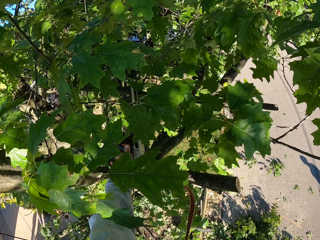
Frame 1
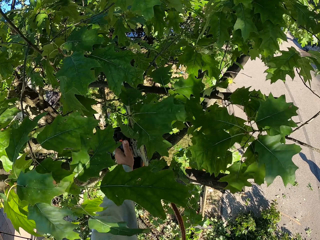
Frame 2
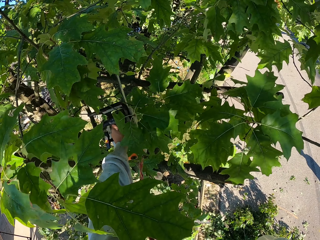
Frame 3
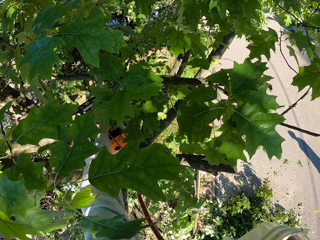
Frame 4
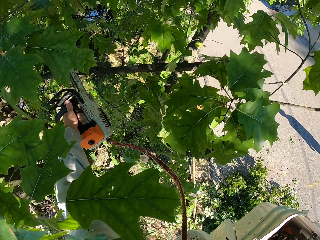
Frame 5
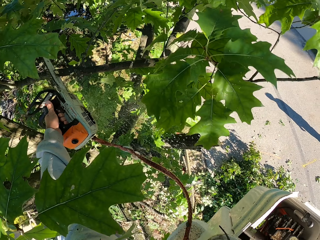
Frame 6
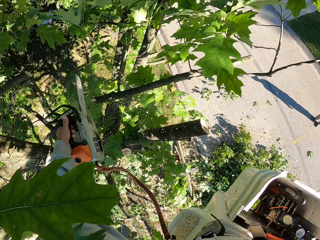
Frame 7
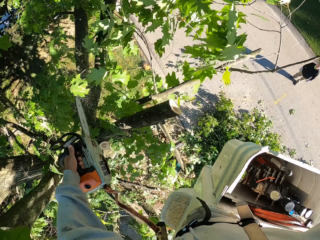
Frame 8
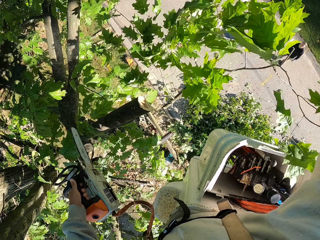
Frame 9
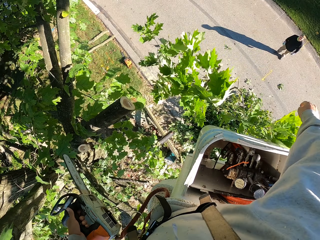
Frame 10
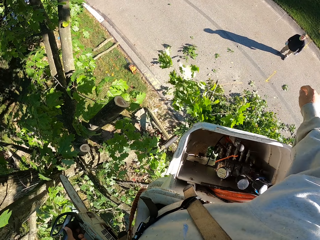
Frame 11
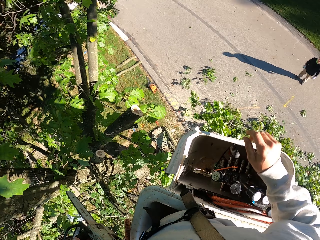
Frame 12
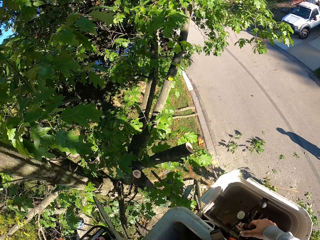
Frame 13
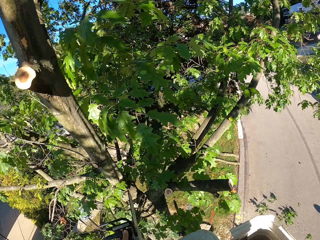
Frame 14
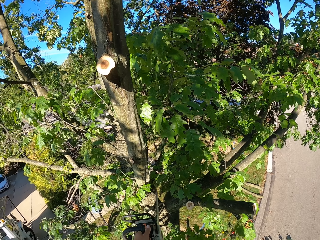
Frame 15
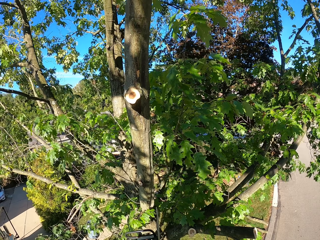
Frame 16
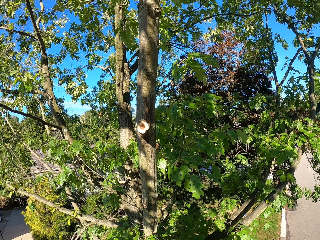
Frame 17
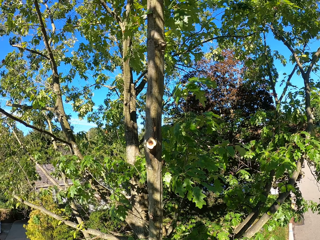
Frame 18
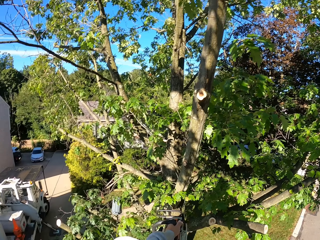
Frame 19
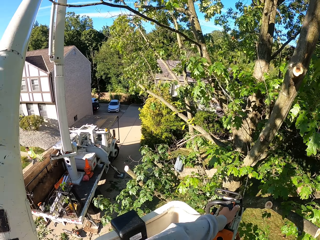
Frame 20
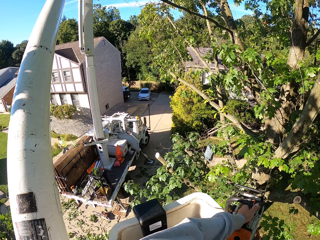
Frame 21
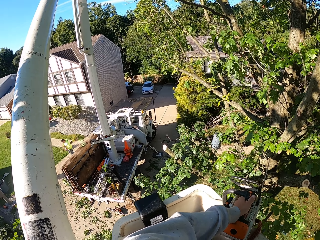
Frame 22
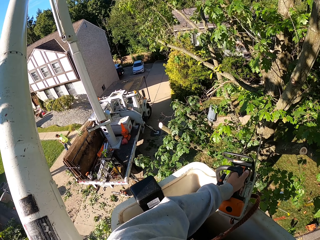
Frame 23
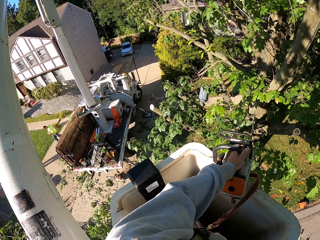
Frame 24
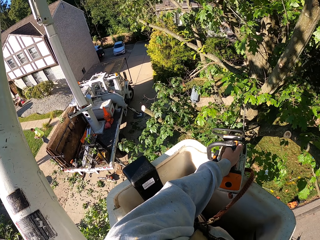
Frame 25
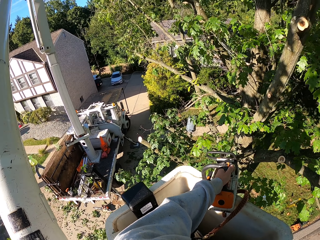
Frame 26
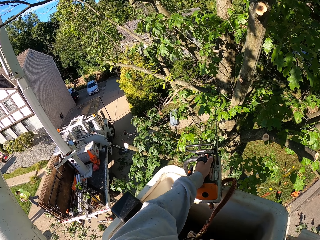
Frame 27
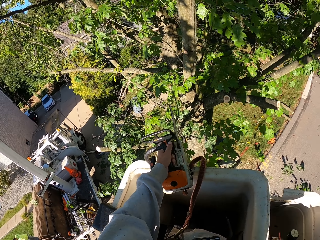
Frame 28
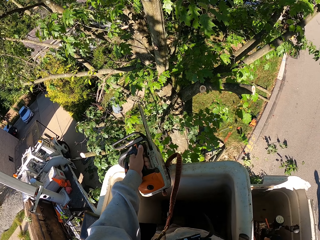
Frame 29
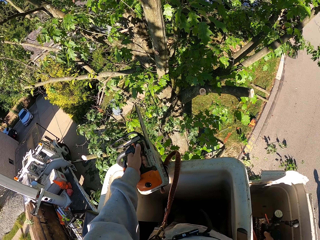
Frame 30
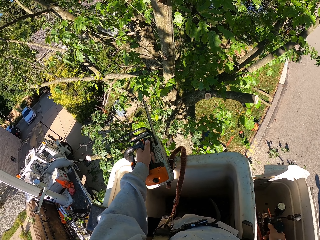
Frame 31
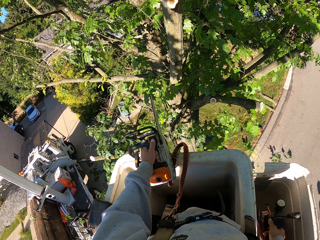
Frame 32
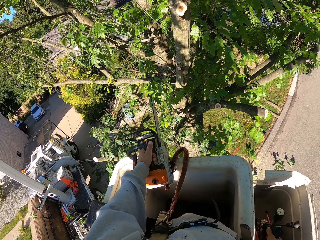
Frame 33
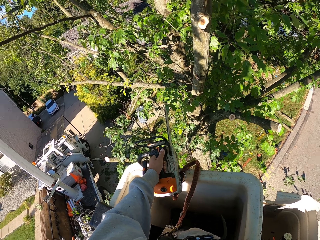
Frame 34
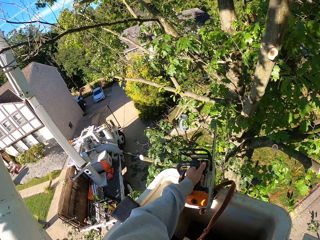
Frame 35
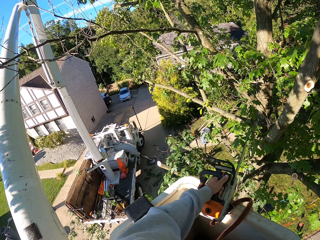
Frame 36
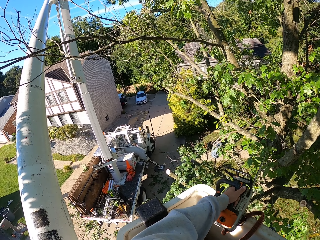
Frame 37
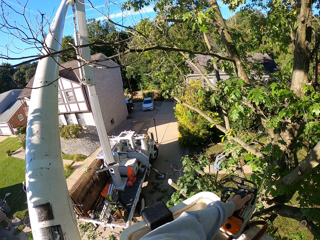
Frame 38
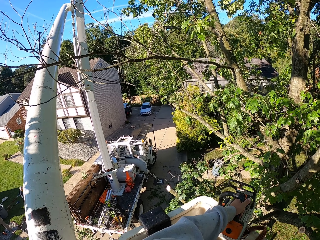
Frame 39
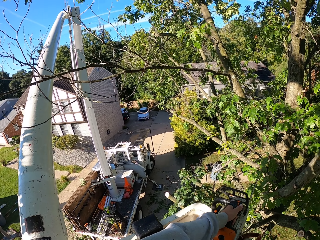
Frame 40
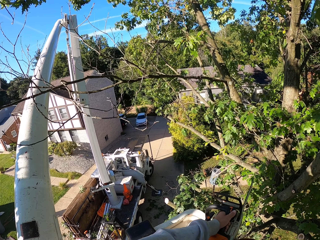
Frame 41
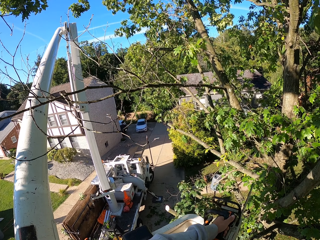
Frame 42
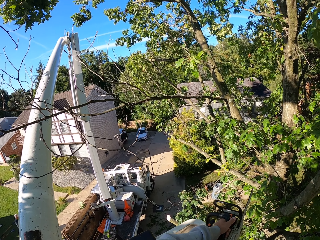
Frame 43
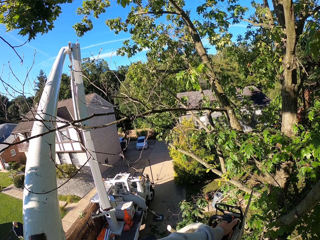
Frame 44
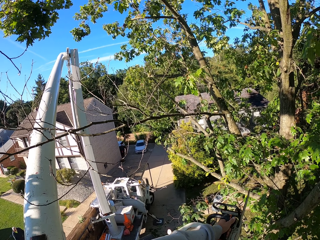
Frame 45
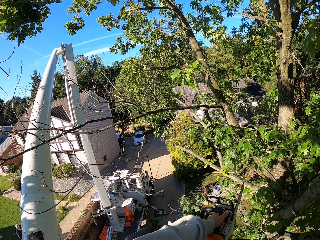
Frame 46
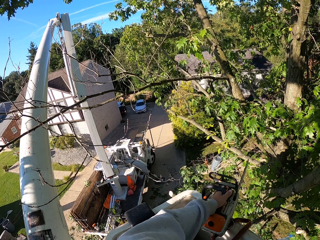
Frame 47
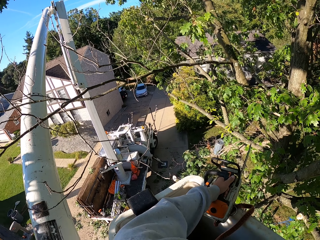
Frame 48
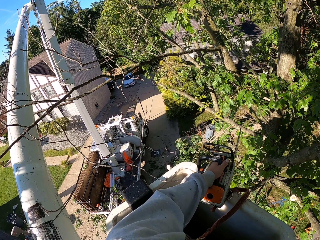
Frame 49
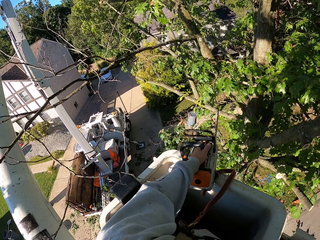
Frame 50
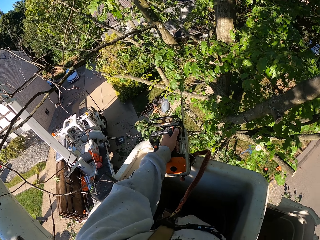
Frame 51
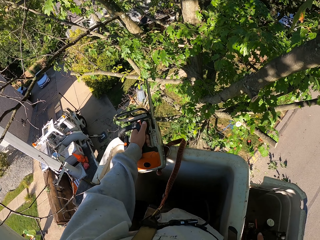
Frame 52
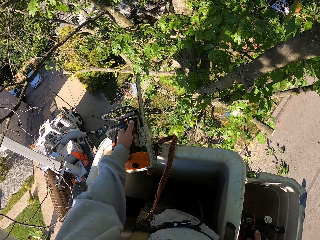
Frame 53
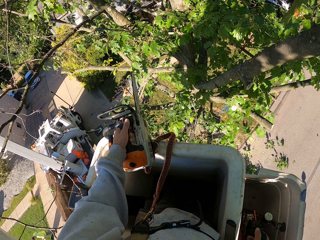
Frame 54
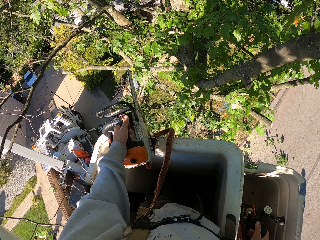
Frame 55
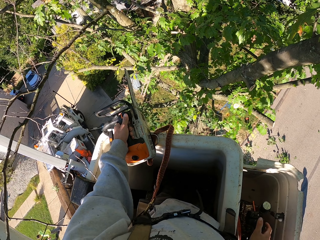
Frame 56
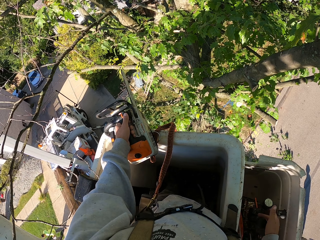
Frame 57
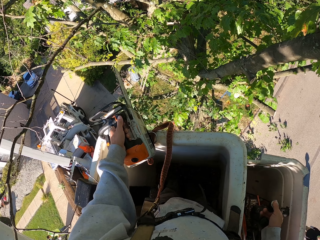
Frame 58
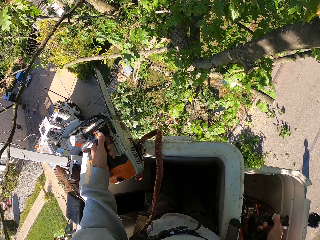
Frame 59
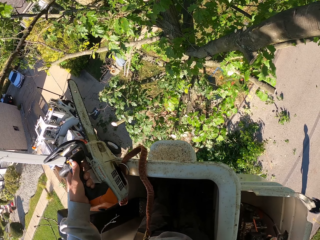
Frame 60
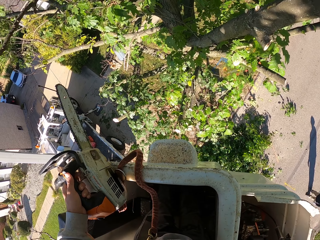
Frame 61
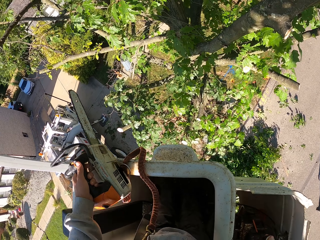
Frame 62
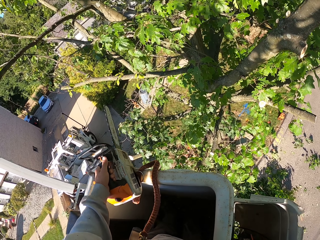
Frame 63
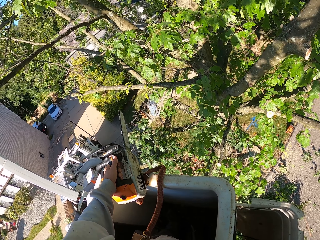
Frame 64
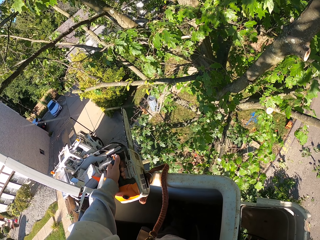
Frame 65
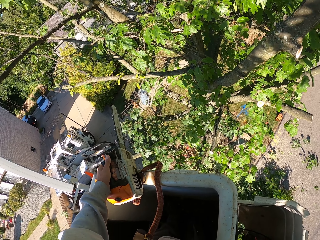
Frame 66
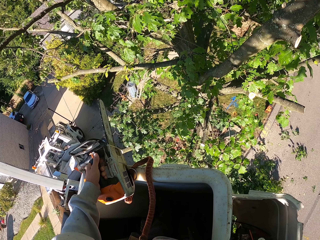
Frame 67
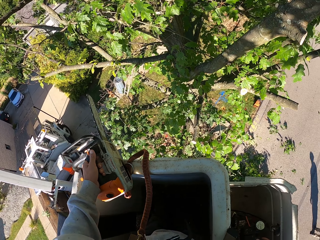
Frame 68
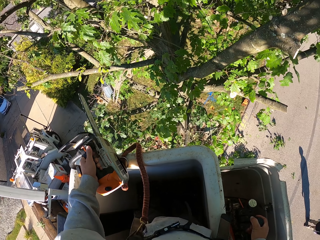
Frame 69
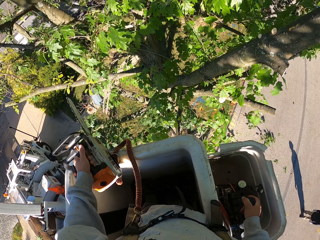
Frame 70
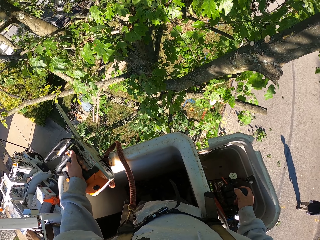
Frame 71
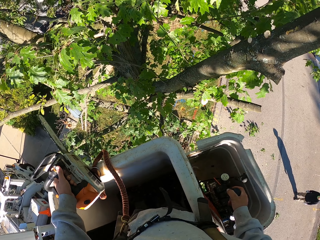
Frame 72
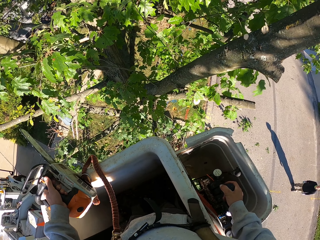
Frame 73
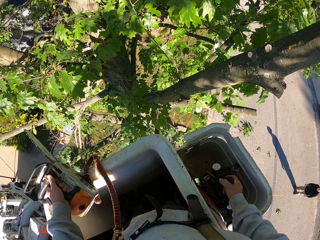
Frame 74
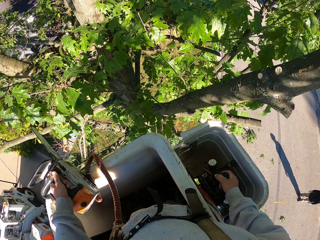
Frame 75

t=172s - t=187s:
The camera wearer cuts the tree branch with the chainsaw in his left hand. He drops the tree branch on the ground with his right hand. He grabs the hydraulic control on the boom lift with his right hand. He controls the lift.

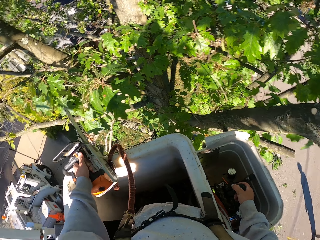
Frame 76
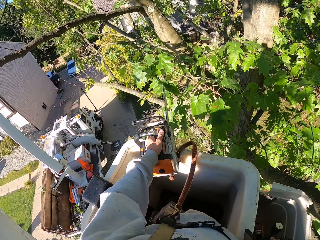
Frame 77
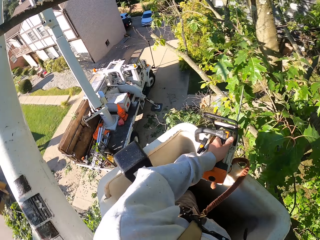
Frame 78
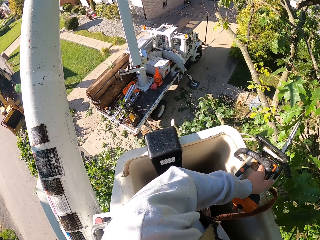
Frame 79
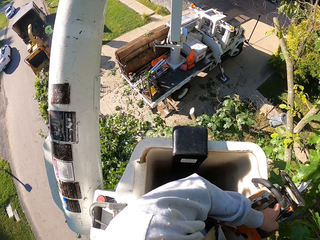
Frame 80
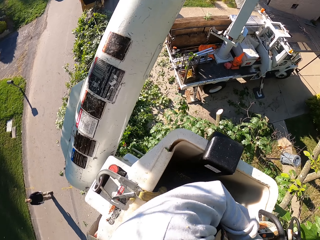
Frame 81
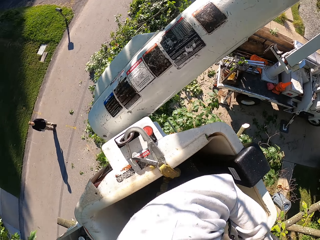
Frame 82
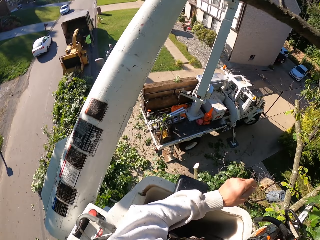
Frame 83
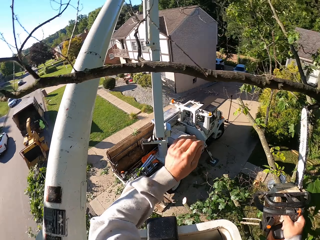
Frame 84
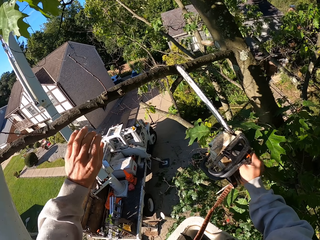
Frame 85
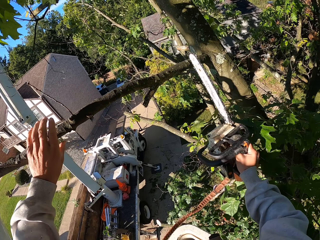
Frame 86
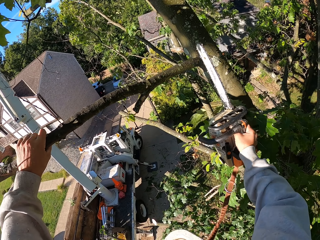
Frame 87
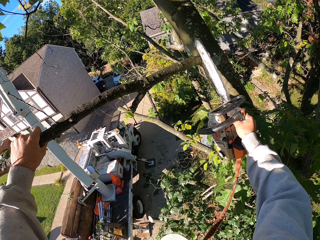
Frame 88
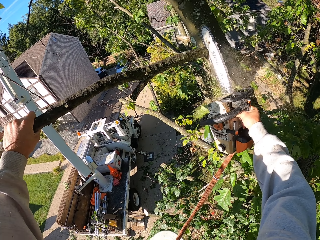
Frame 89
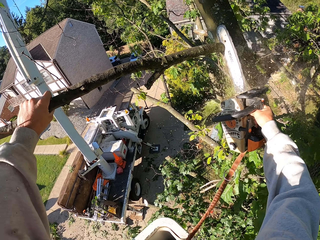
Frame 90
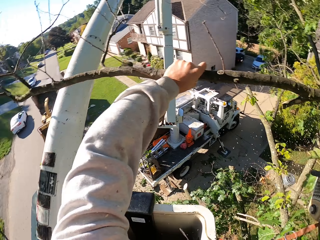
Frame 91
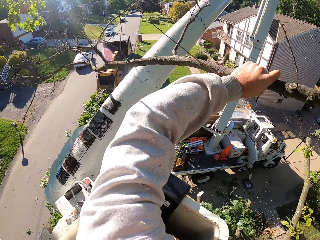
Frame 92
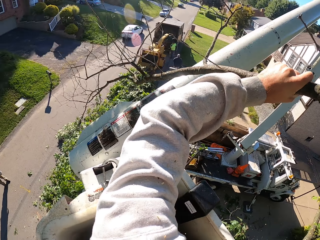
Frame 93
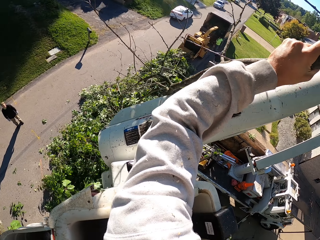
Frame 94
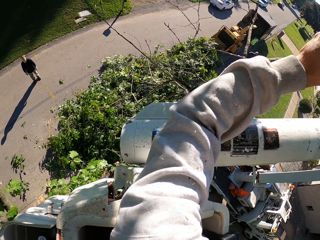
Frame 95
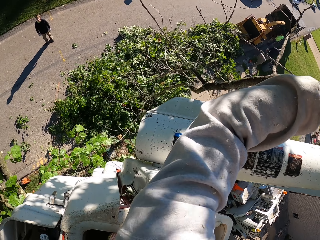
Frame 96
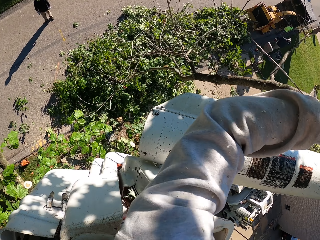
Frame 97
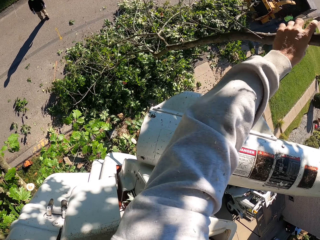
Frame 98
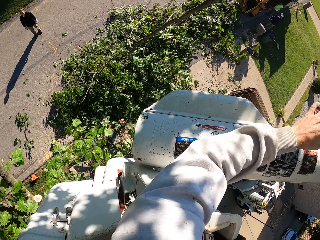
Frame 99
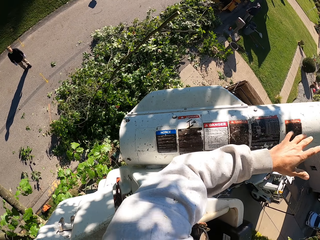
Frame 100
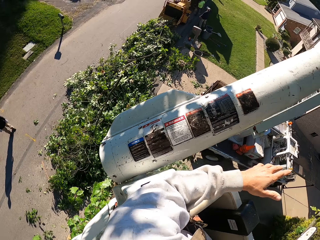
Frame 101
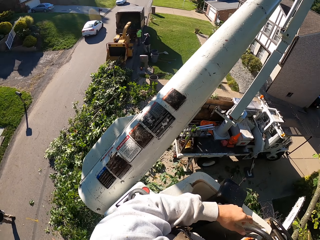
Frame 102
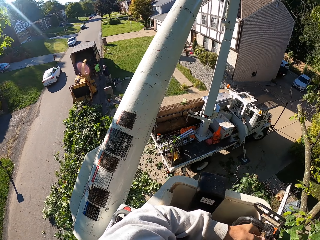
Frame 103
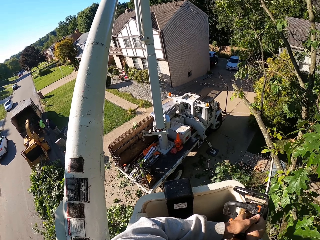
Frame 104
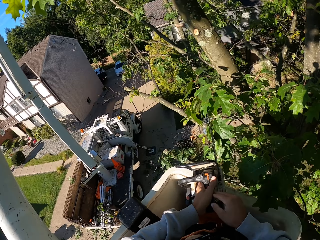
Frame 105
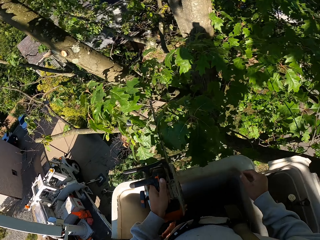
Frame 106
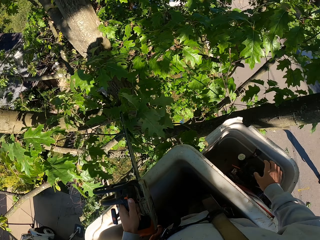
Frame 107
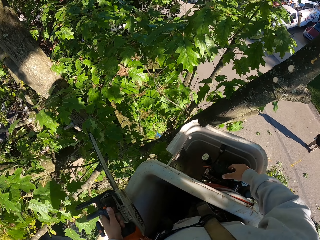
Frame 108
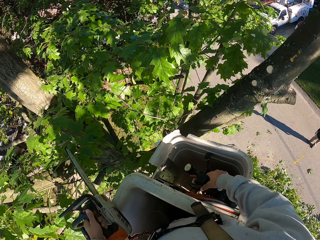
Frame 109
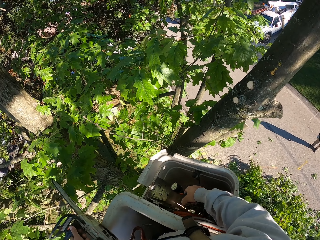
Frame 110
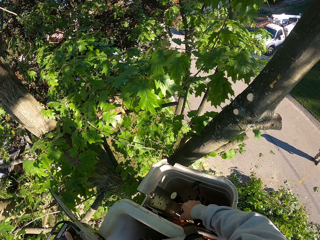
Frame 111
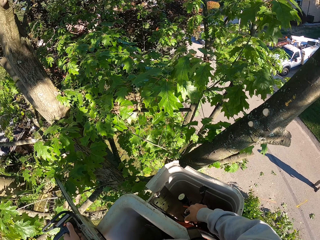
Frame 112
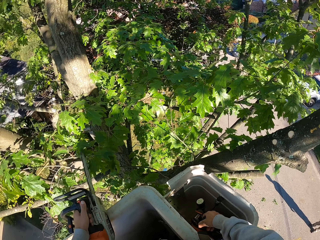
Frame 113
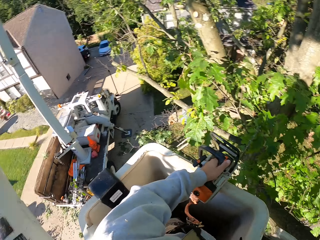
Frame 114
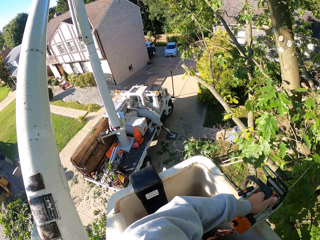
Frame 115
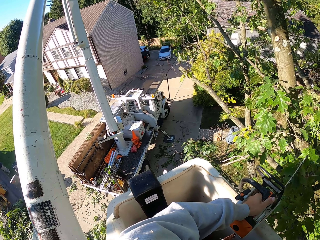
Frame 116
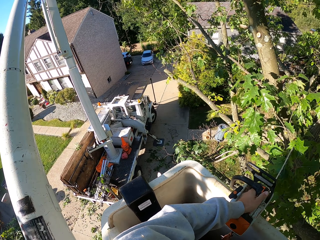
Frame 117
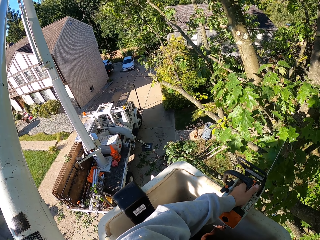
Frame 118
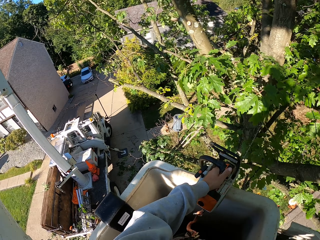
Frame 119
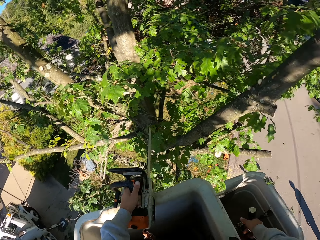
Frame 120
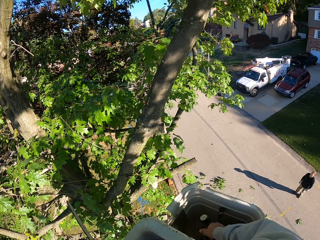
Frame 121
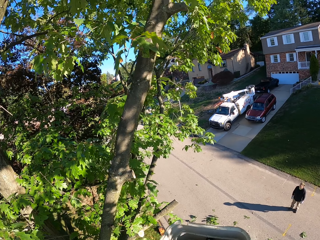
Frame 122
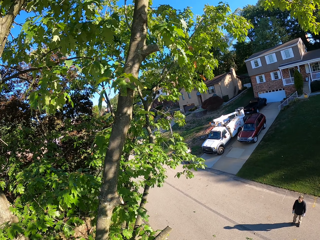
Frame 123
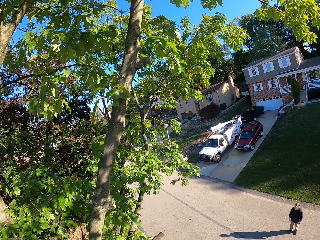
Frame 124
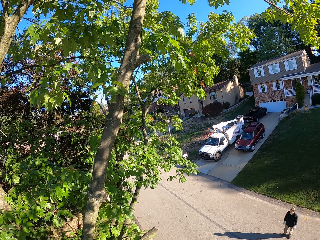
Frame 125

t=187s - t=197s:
The camera wearer grabs a tree branch with his left hand. He cuts the tree branch with the chainsaw in his right hand. He throws the tree branch on the ground with his left hand. He passes the chainsaw in his right hand to his left hand. He grabs the hydraulic control on the boom lift with his right hand. He controls the lift.
